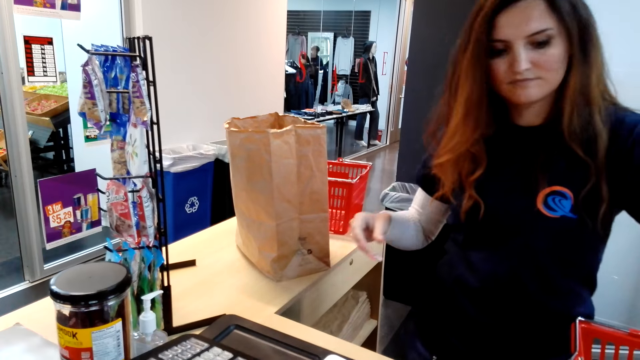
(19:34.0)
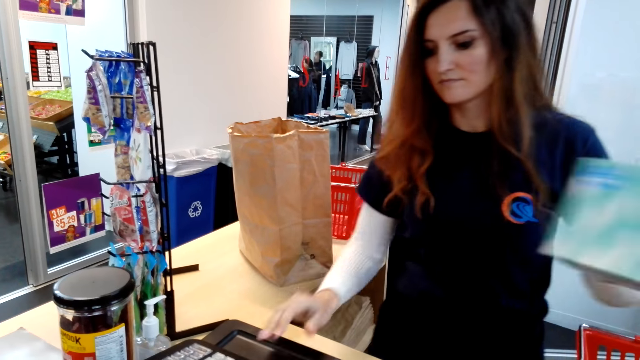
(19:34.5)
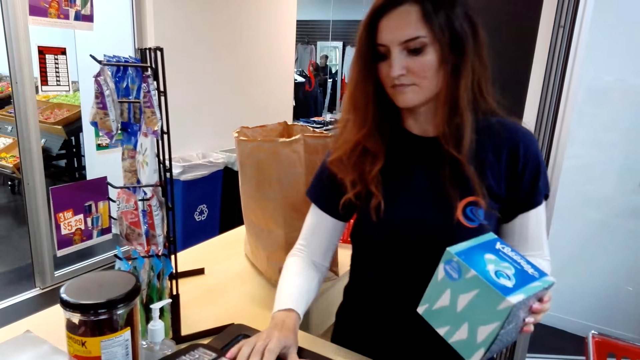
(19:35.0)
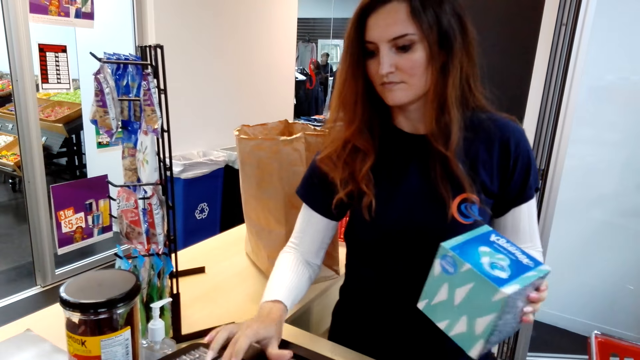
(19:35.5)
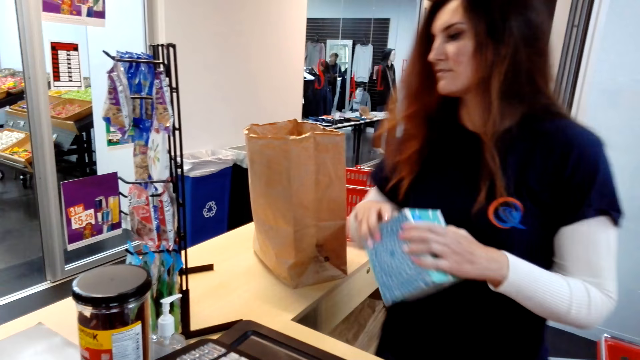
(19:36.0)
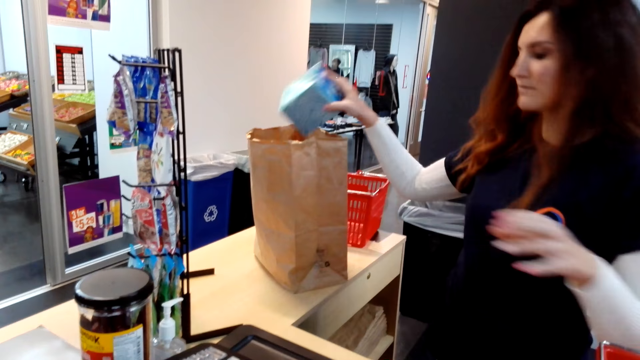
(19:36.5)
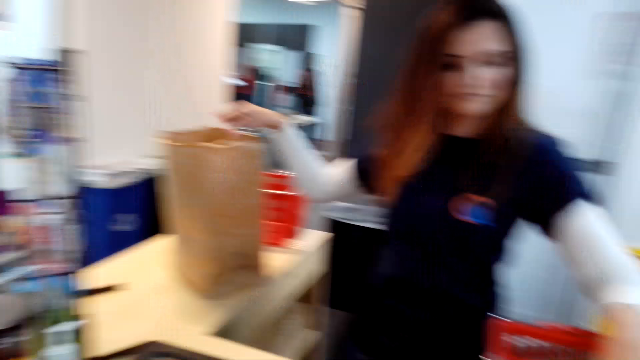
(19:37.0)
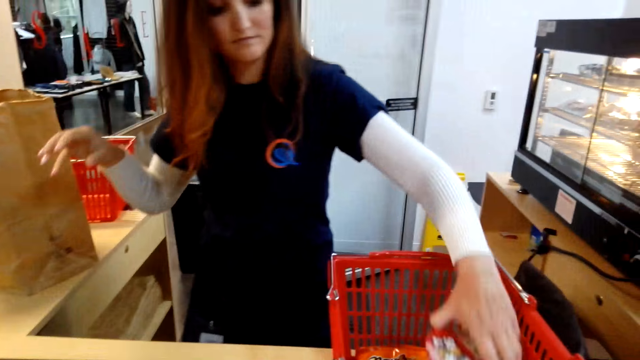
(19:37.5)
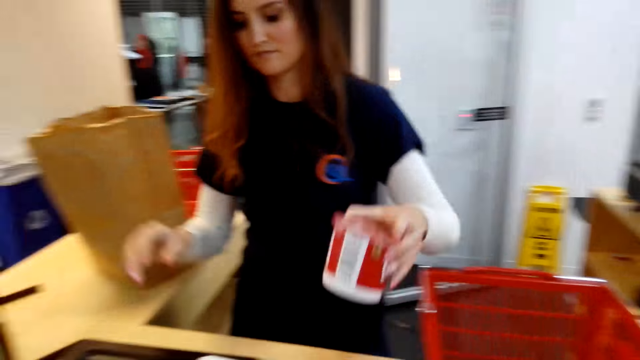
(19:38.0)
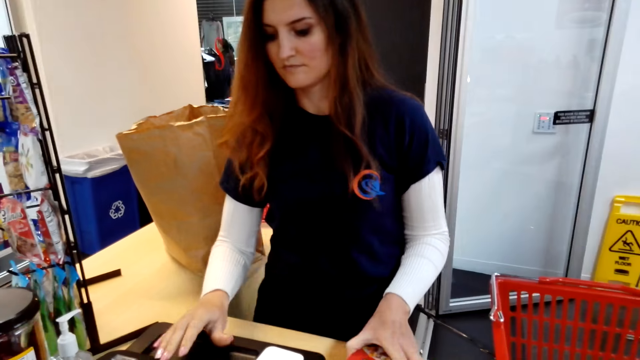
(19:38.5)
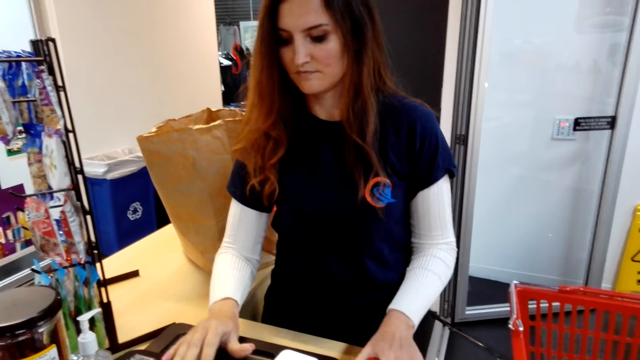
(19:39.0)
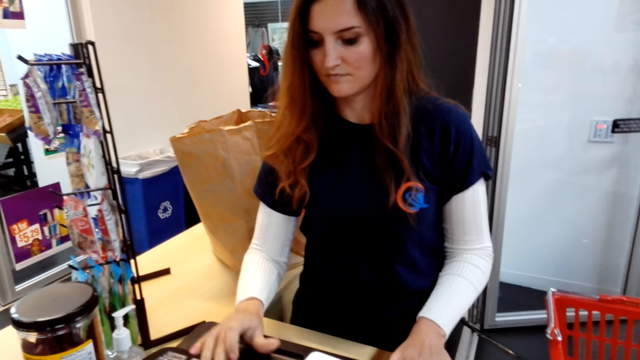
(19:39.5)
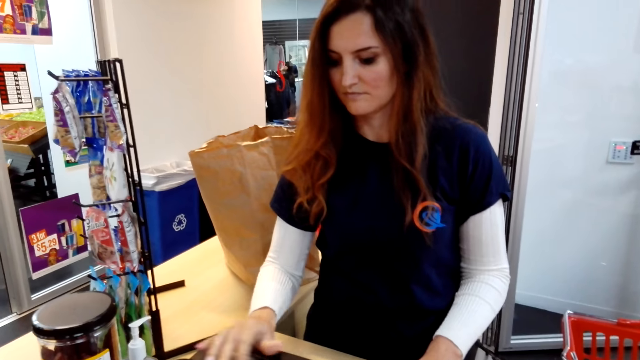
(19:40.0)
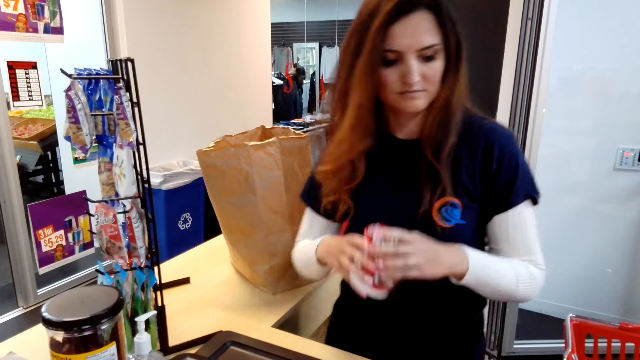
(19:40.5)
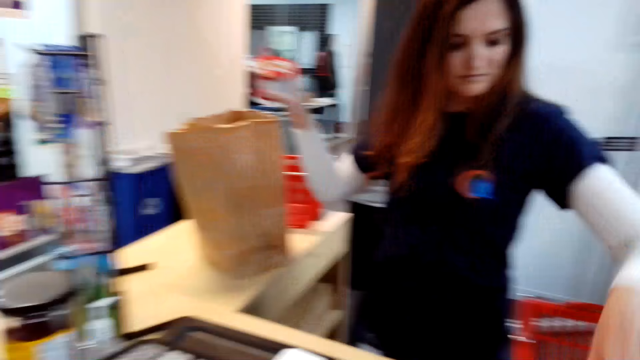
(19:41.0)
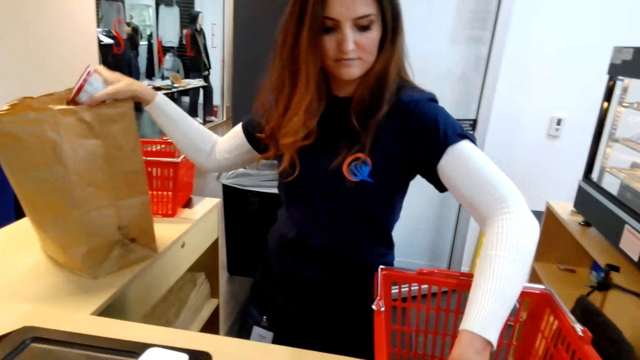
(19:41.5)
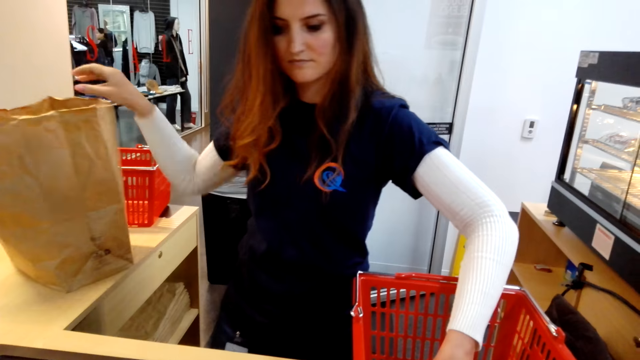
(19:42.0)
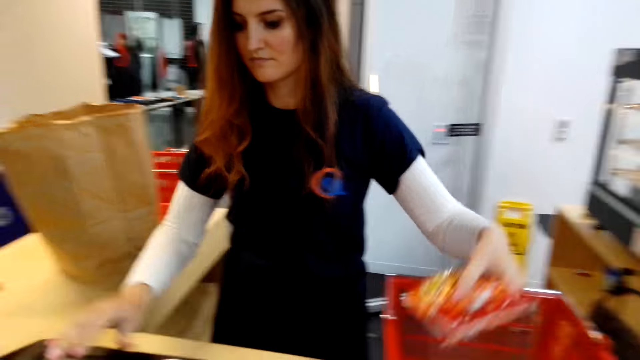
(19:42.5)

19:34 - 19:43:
The woman itemizes the good. She picks something and calculates the price. She puts the good in the package bag. She picks something, calculates the price, and puts something in the bag.

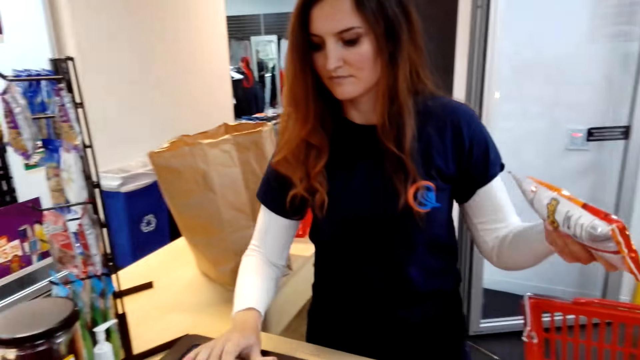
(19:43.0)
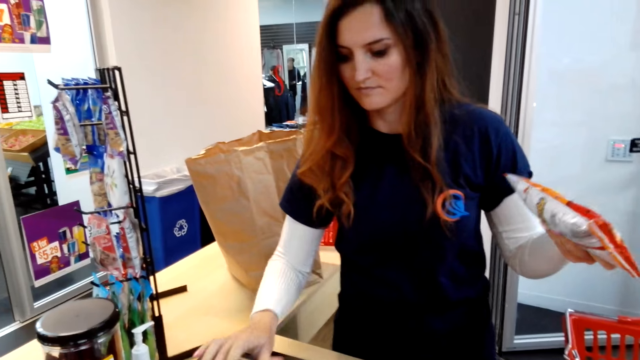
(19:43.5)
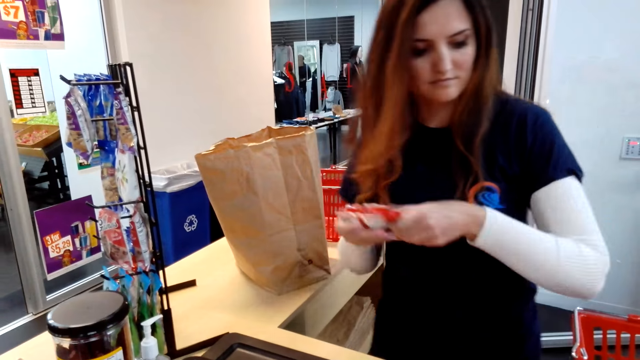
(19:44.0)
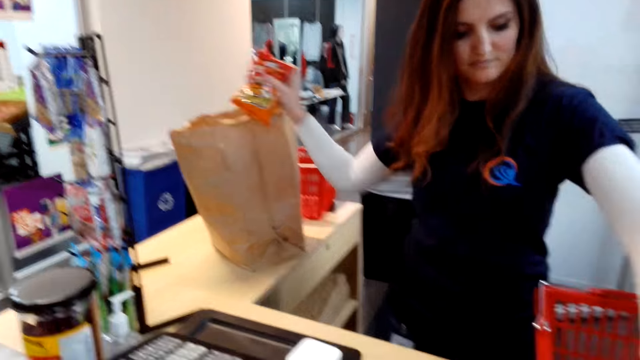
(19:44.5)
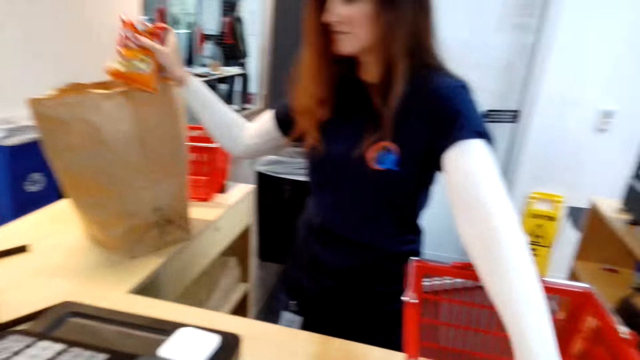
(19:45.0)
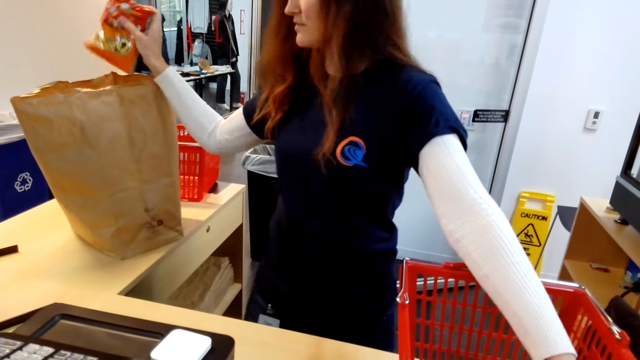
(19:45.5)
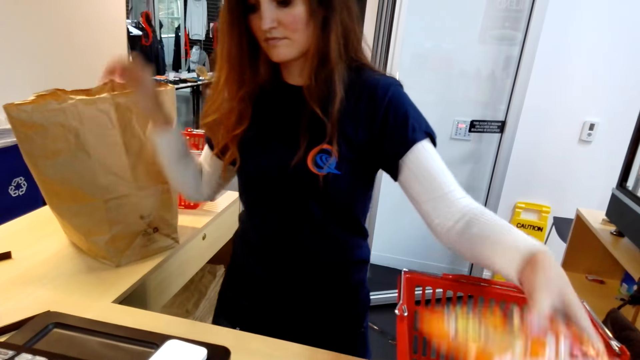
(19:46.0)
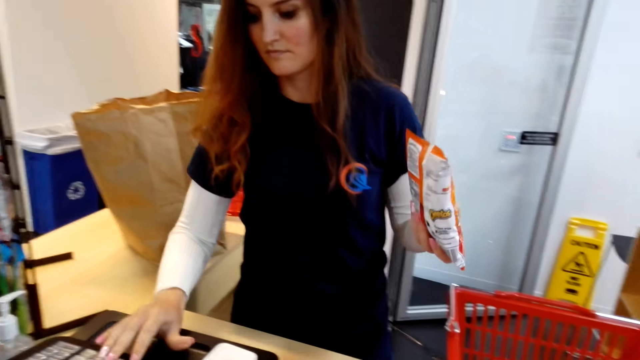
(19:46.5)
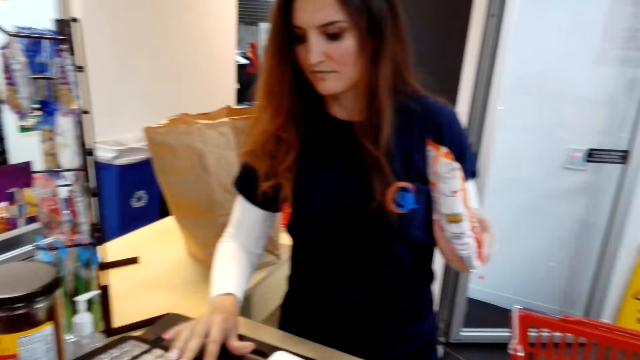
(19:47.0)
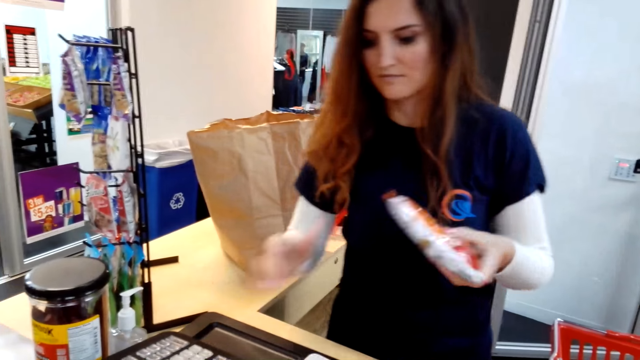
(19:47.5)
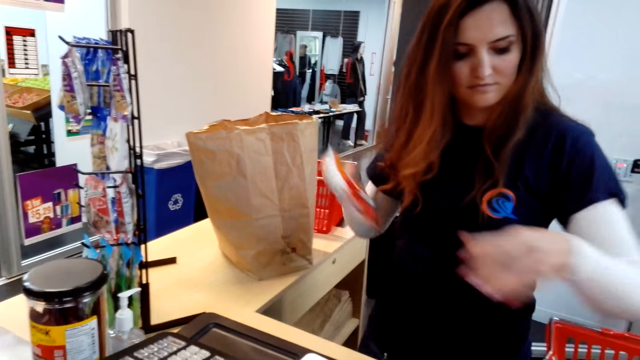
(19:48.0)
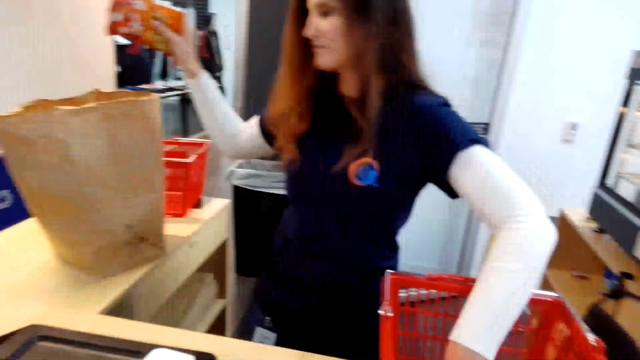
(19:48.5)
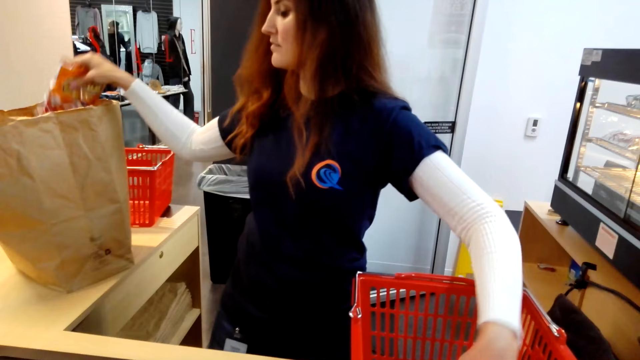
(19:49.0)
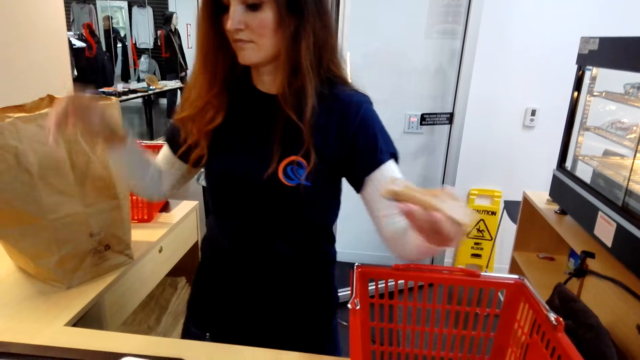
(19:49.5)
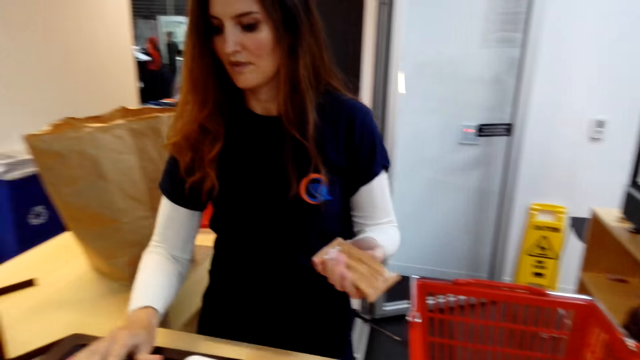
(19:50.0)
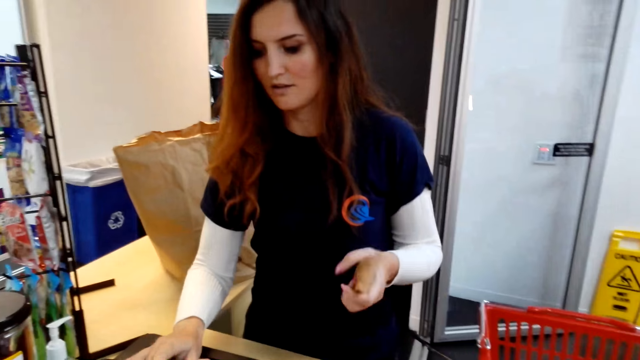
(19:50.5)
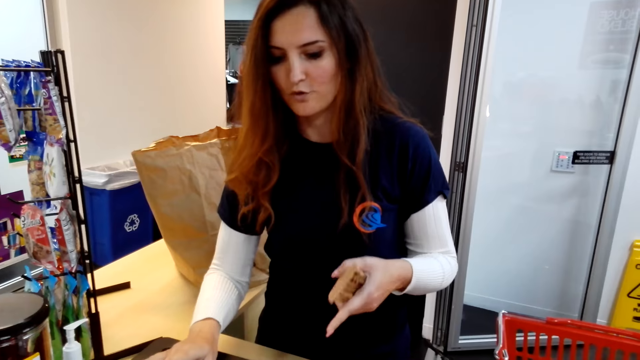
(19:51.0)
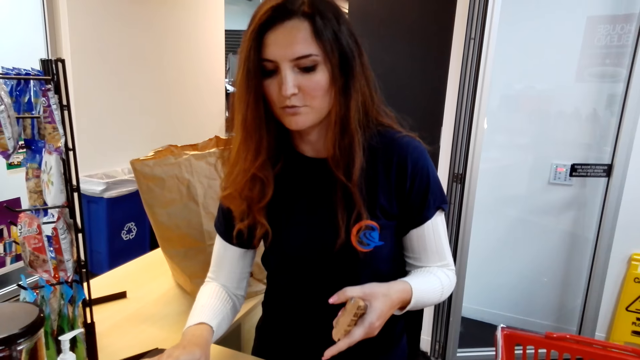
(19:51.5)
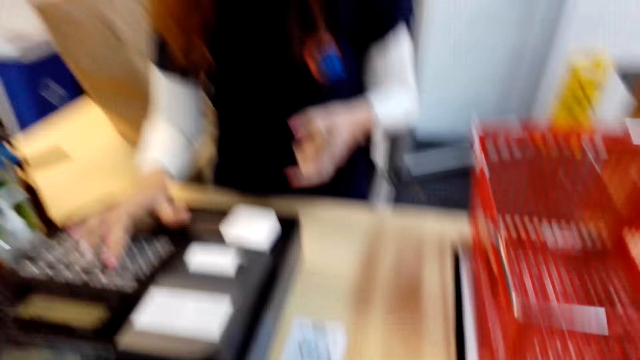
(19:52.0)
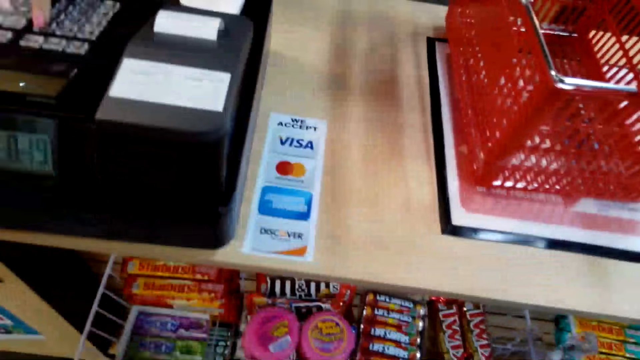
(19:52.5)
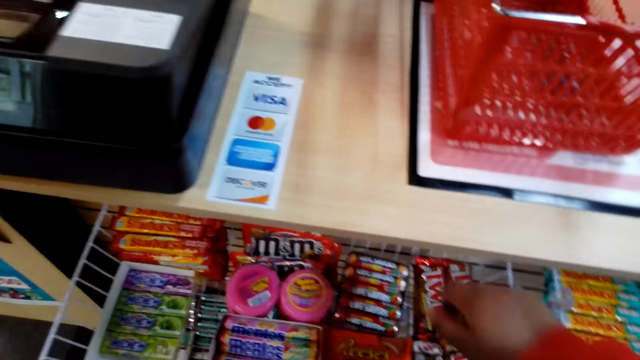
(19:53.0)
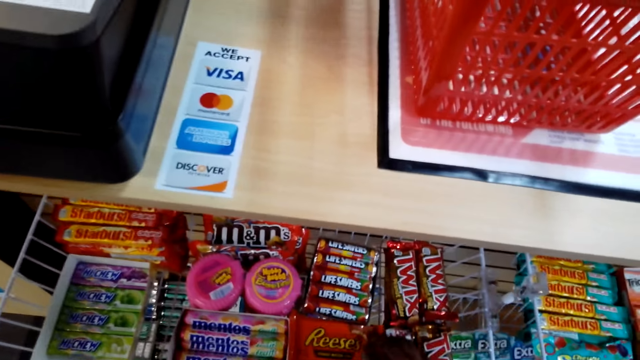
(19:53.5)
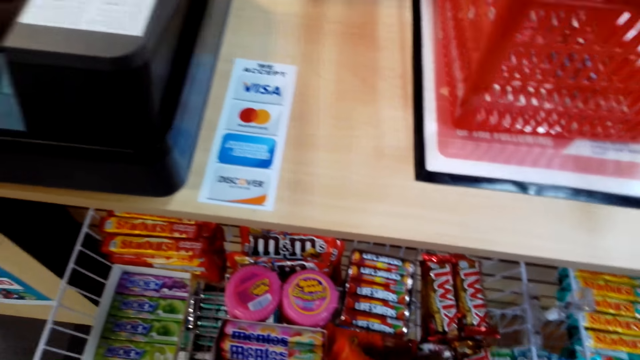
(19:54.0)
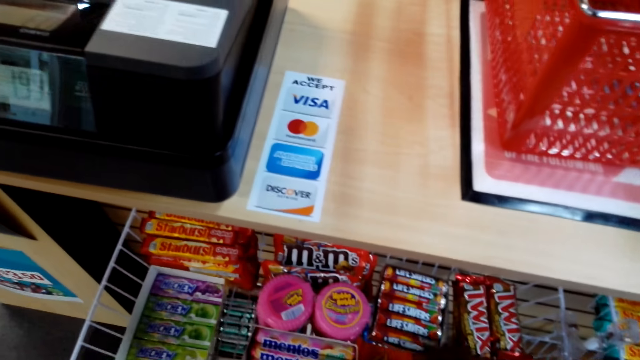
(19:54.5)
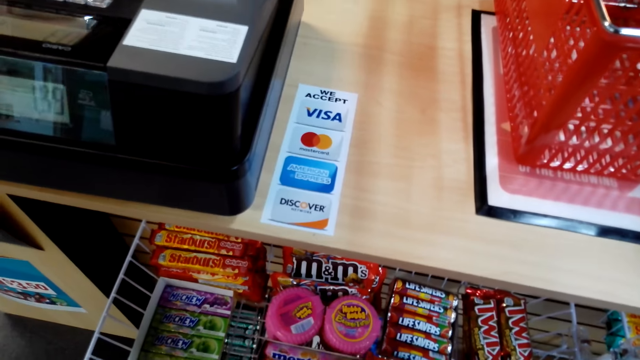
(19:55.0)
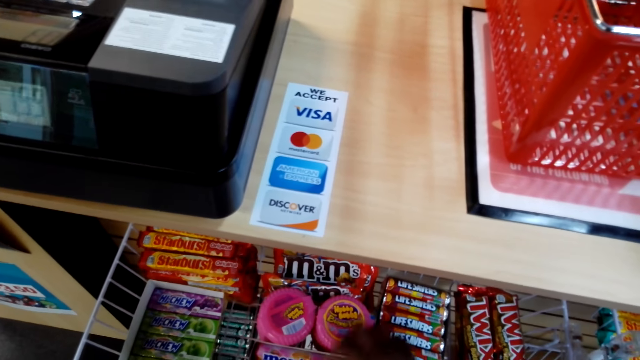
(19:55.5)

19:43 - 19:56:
The woman picks the snack and calculates the price. She itemizes the good. She puts the snacks in the bag. She picks the snack and calculates the price. She puts the snacks in the bag. She itemizes the good, picks something, and calculates the price. The camera wearer picks the M&M.
